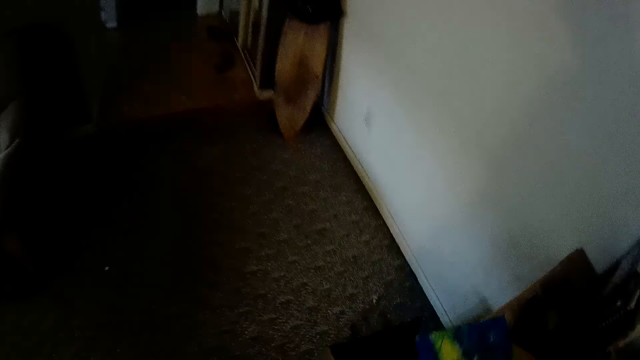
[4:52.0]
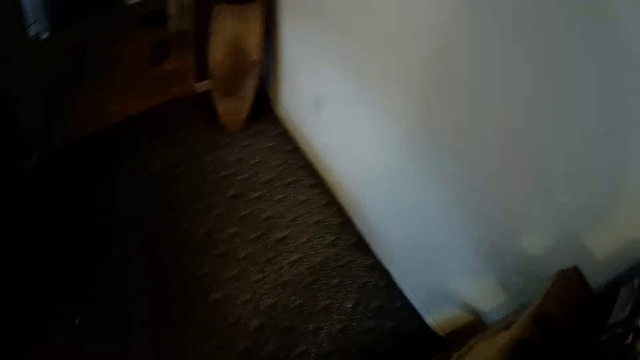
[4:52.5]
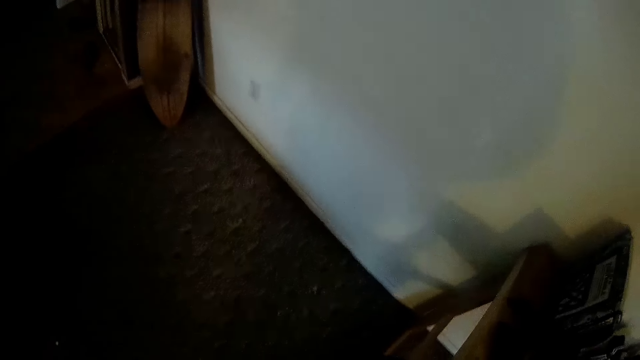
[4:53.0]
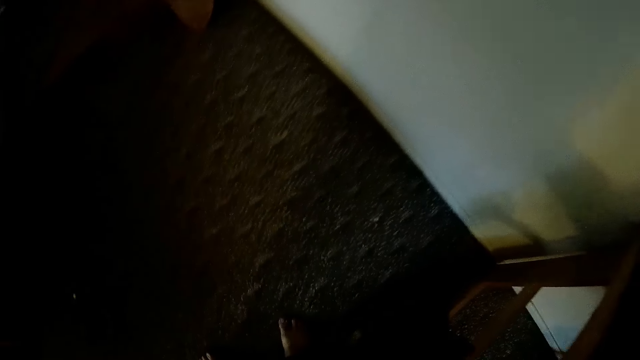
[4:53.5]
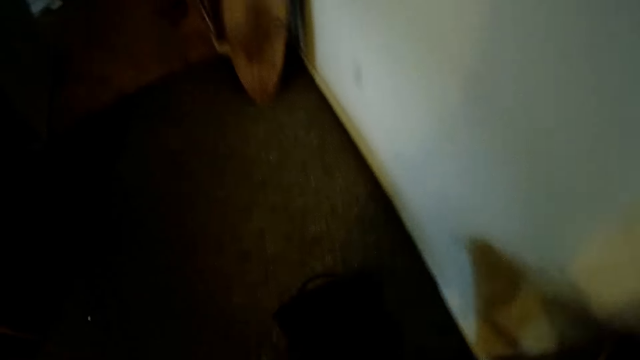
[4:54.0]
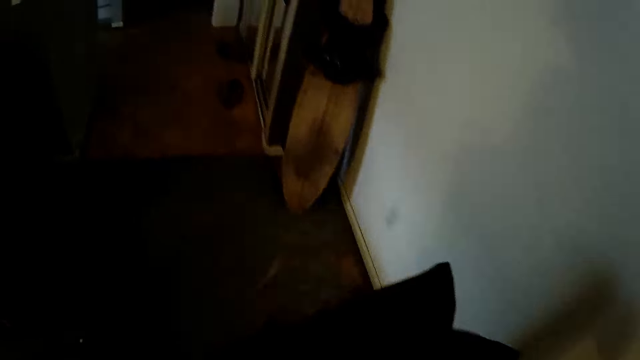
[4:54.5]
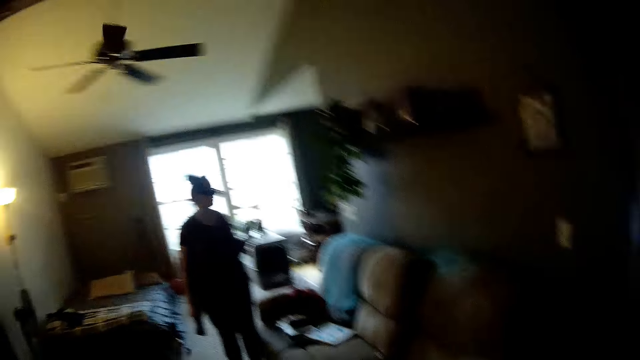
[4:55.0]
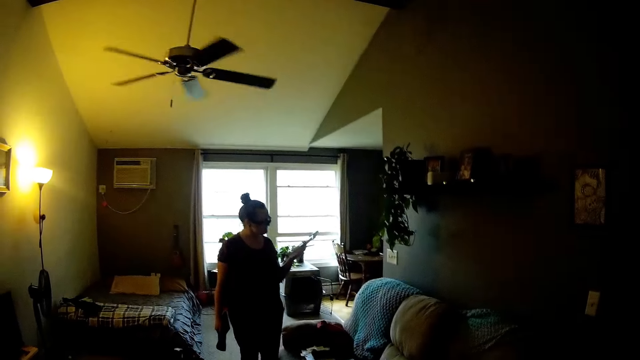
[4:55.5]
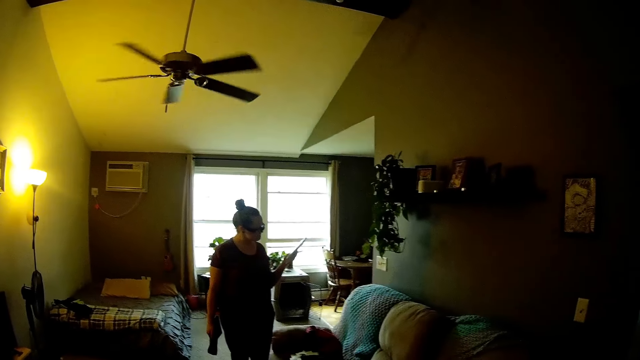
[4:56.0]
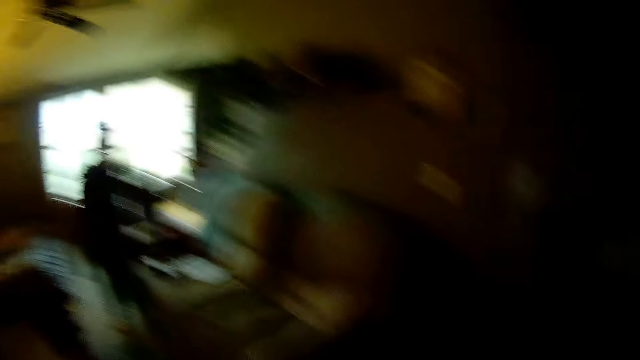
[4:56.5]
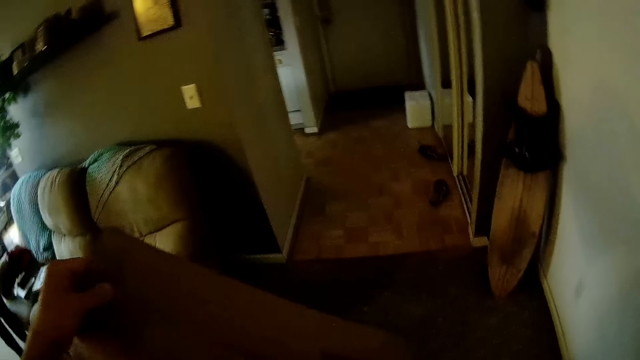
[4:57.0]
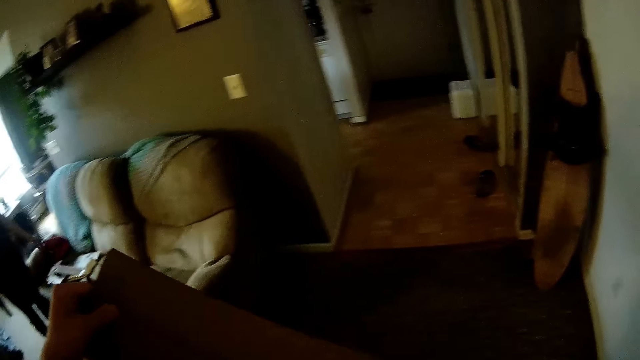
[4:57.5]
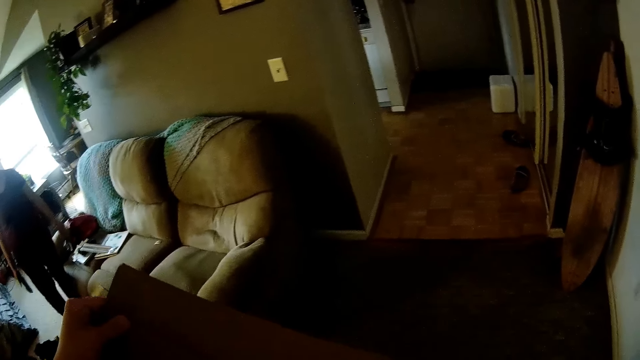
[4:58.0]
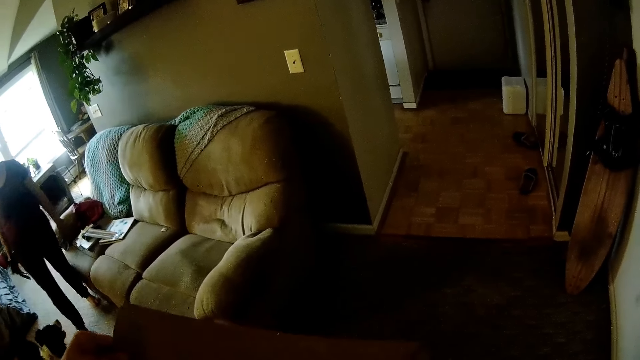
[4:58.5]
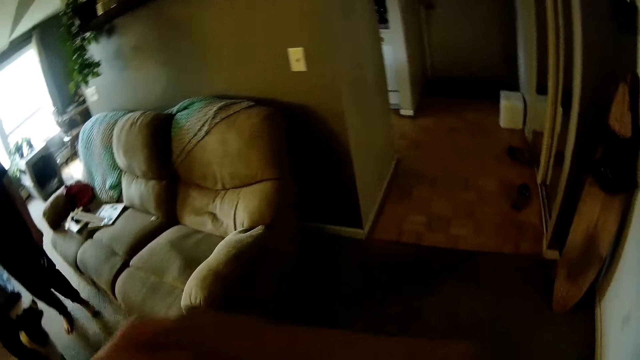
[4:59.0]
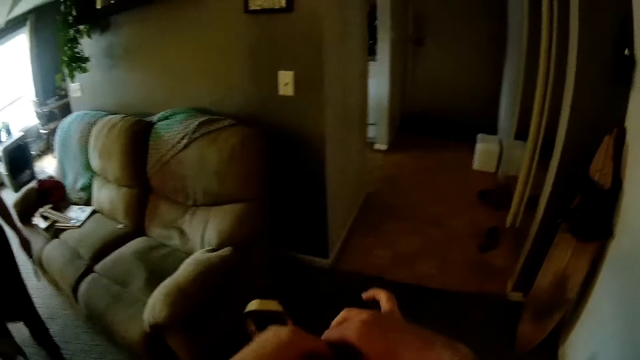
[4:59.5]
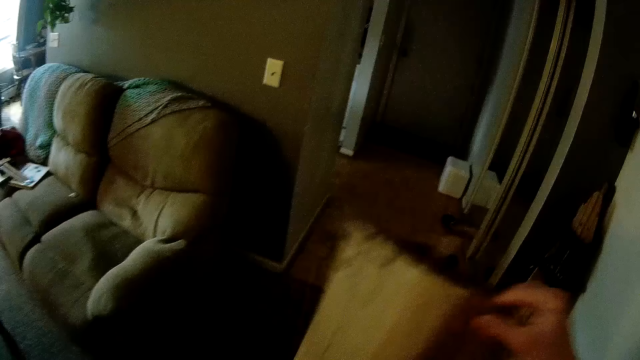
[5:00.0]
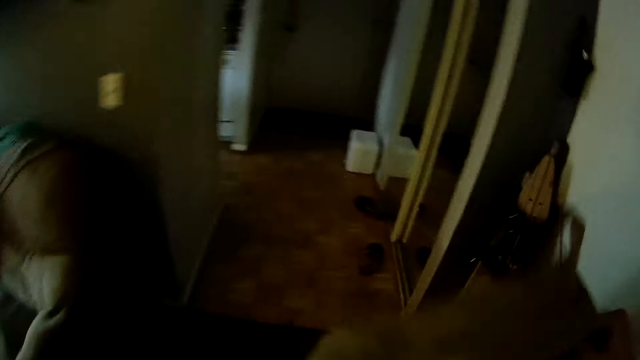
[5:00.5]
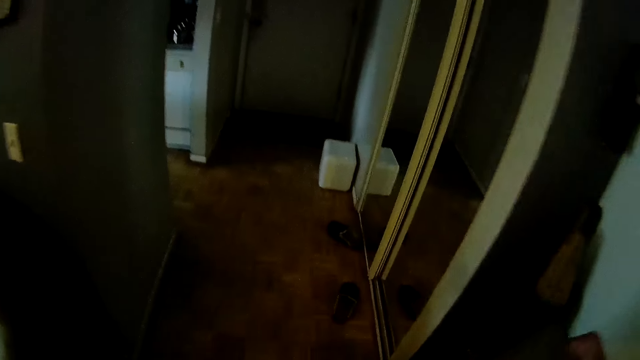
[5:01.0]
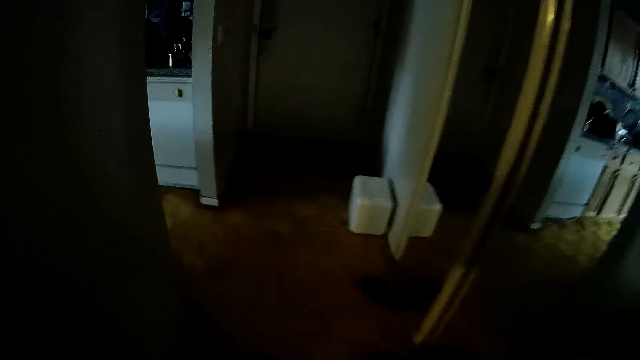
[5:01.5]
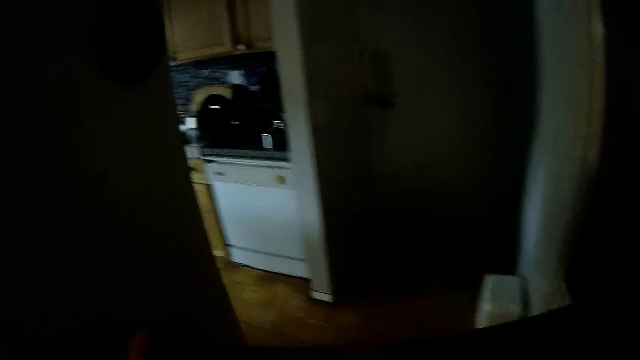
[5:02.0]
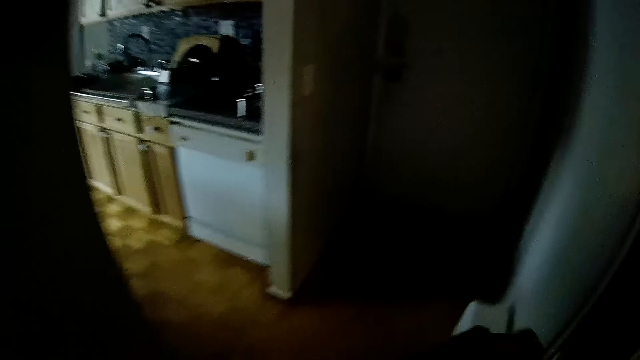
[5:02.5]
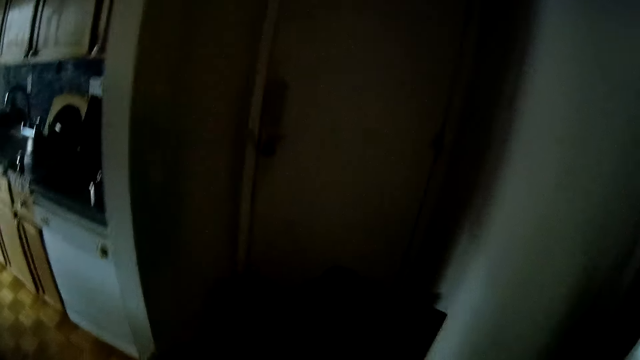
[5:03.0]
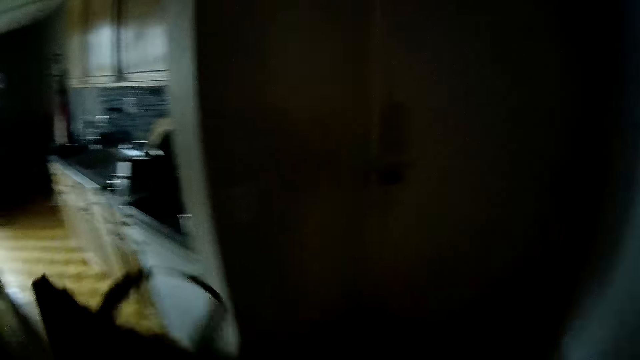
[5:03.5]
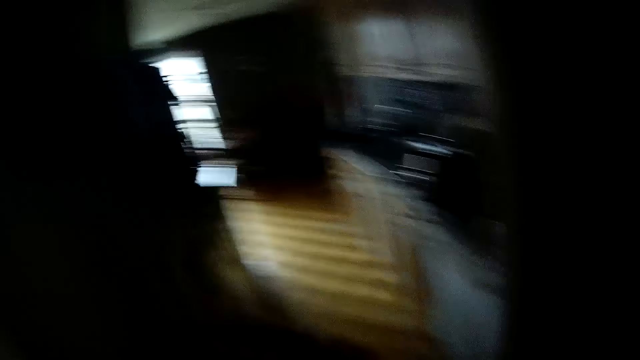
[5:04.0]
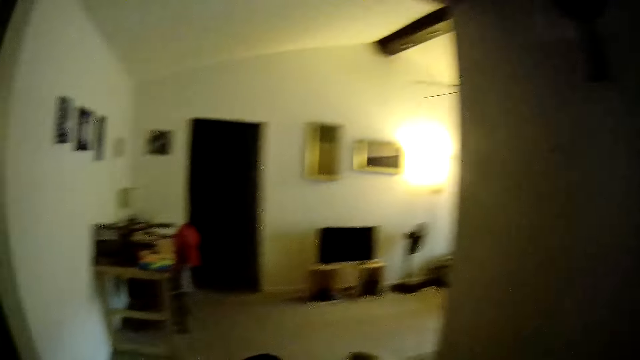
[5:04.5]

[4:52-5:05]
The camera wearer picks up a shopping bag or paper bag from the ground with his right hand. He interacts with a woman. He folds the paper bag. He holds the shopping bag with both hands.

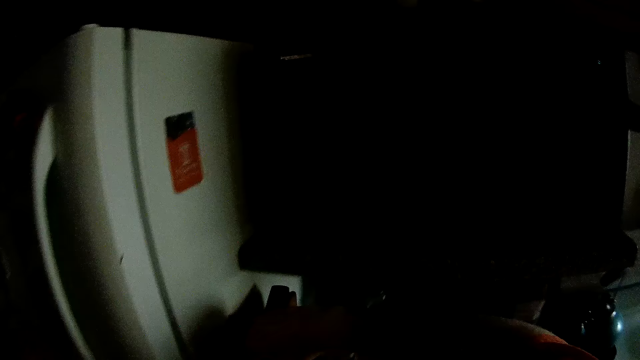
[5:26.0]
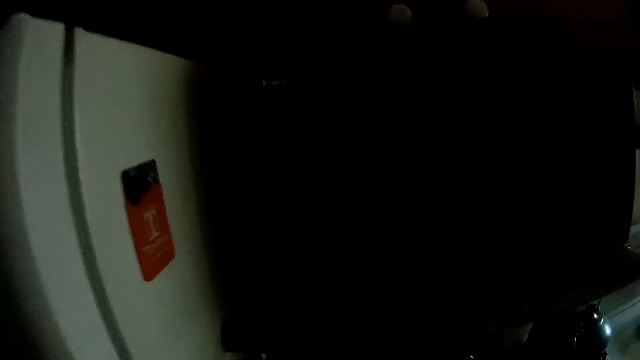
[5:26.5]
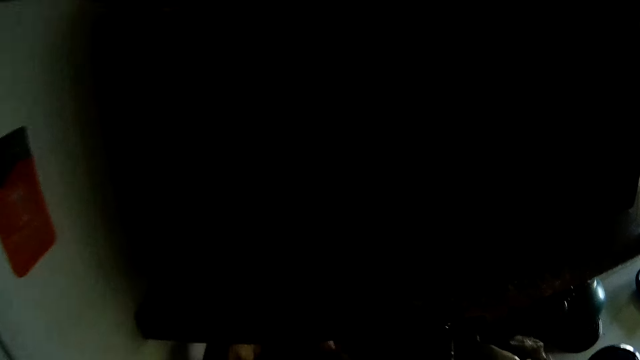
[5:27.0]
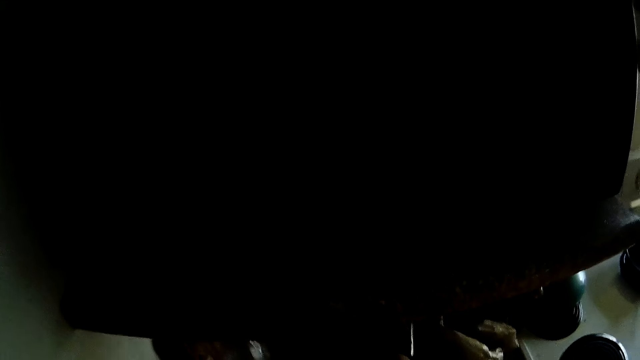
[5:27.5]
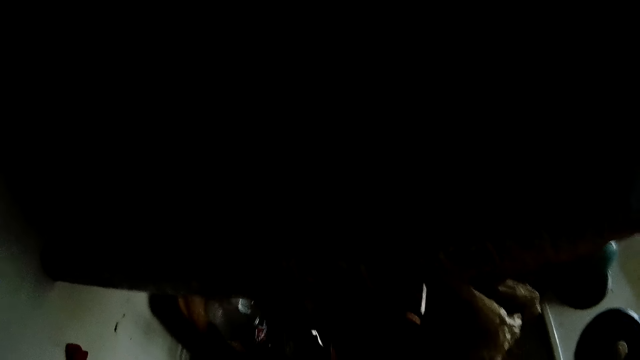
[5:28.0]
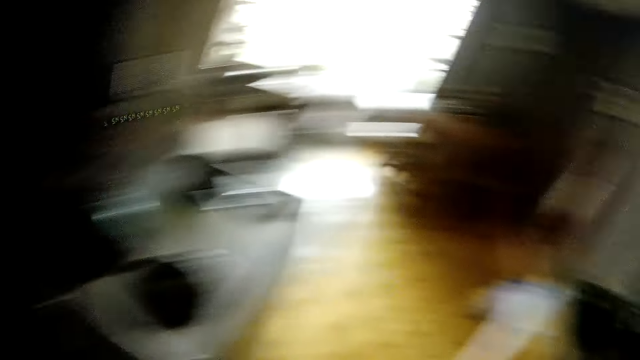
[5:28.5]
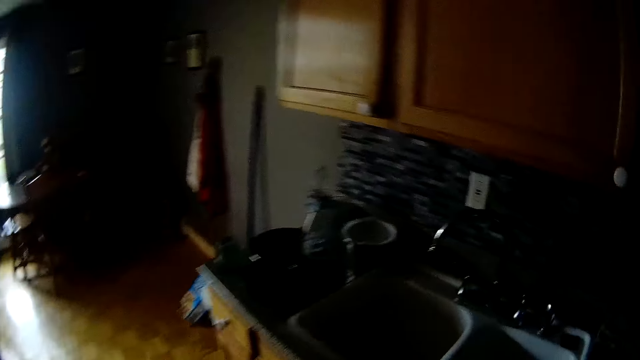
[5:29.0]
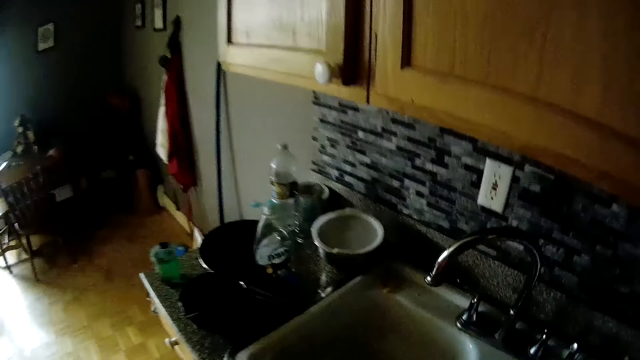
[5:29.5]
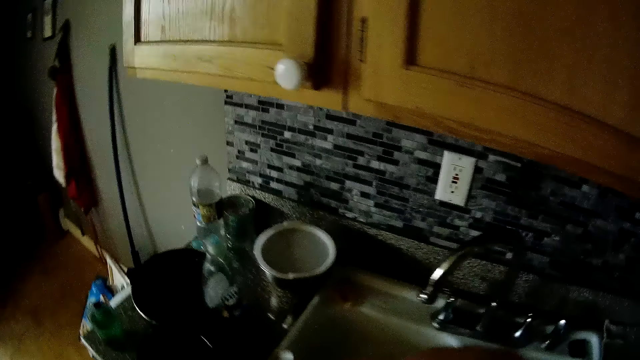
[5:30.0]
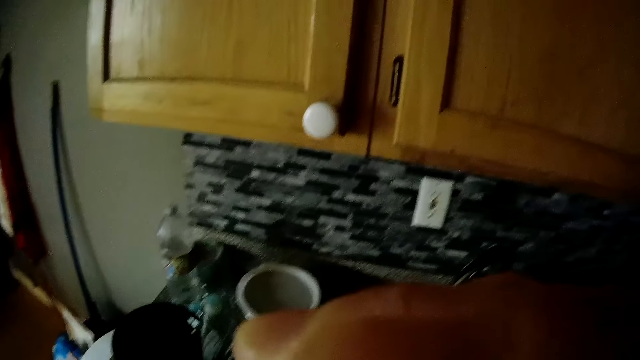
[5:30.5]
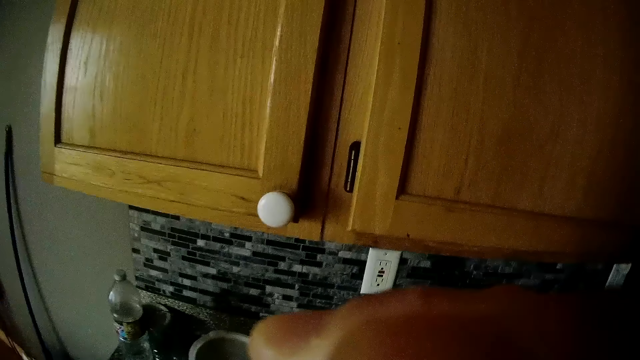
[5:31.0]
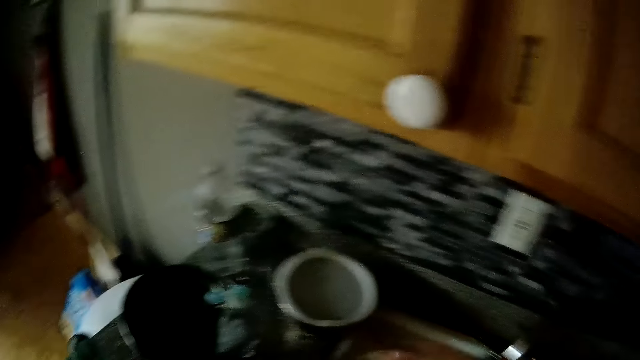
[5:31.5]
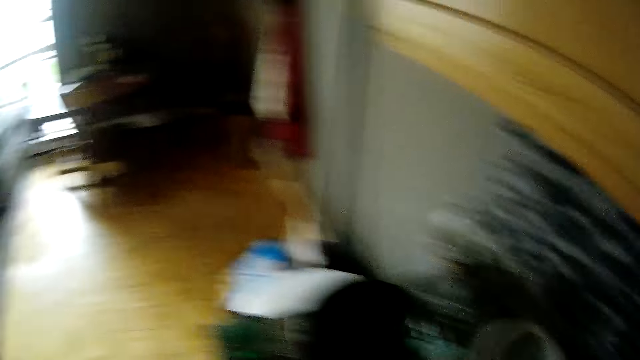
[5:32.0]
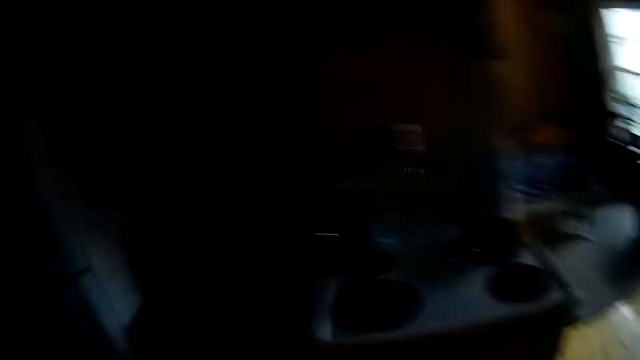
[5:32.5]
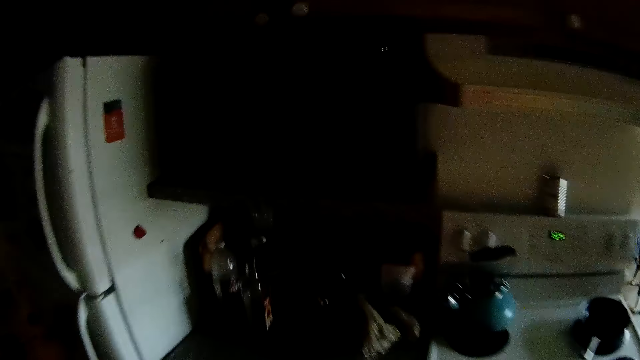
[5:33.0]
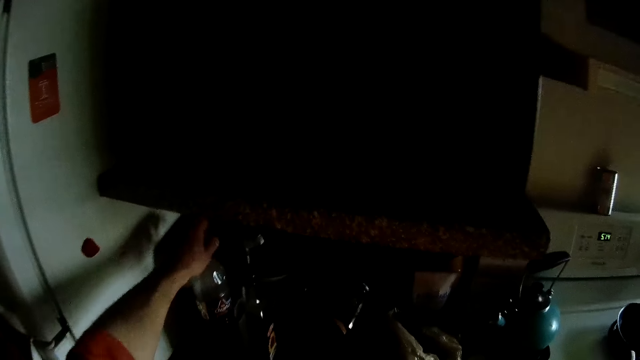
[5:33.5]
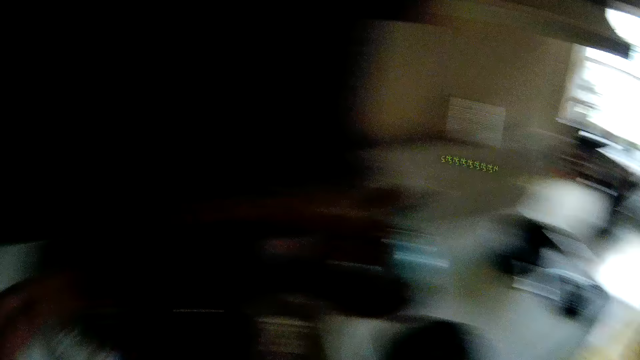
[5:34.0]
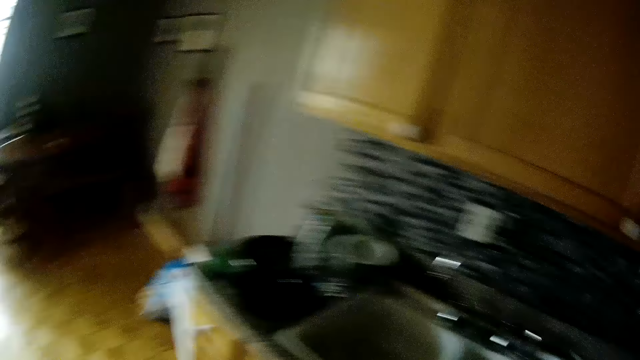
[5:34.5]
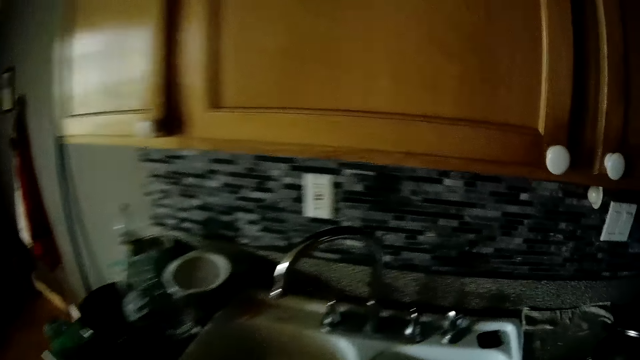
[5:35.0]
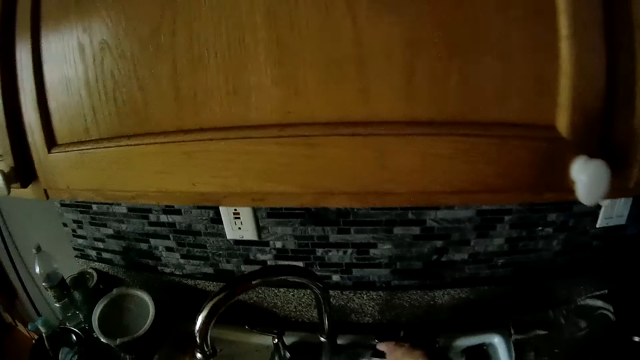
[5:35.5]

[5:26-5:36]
The camera wearer places the chopping board behind a bottle with his right hand. He places the bottle on the counter. He picks up a glass of water, drinks water, and puts the glass on the counter. He carries a plastic bottle with his left hand. He picks up a bottle. He turns on the tap with his right hand.
